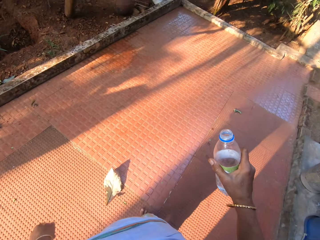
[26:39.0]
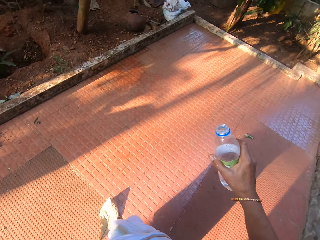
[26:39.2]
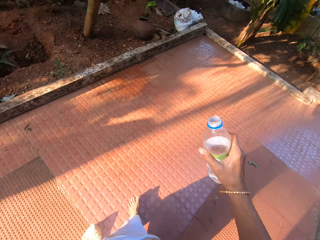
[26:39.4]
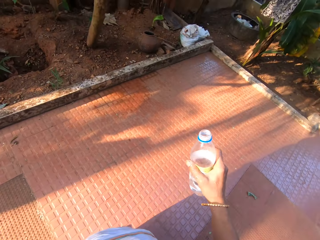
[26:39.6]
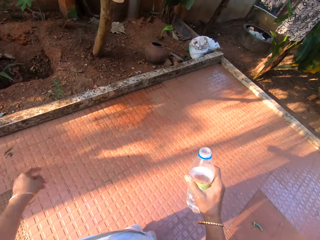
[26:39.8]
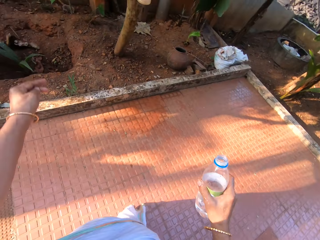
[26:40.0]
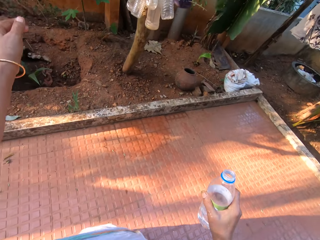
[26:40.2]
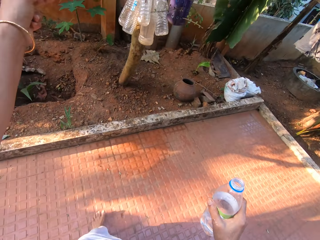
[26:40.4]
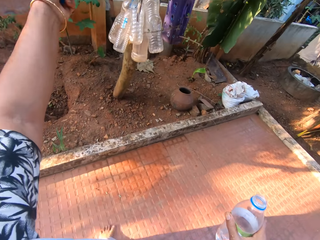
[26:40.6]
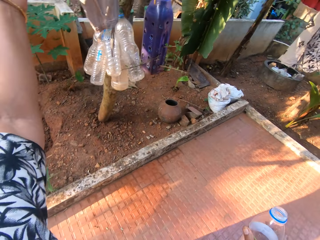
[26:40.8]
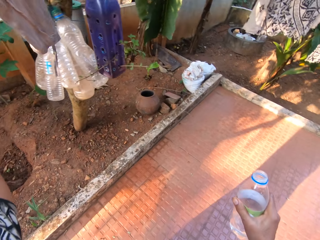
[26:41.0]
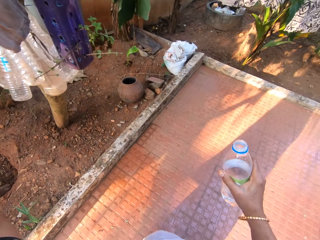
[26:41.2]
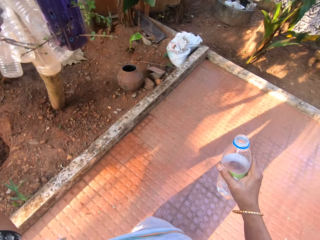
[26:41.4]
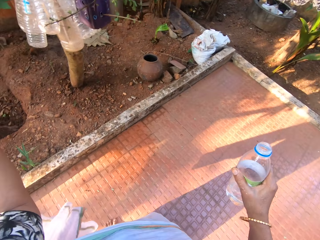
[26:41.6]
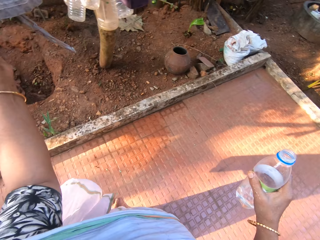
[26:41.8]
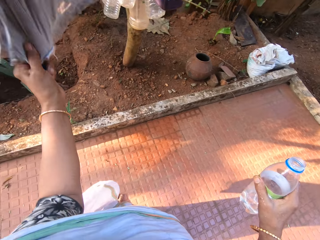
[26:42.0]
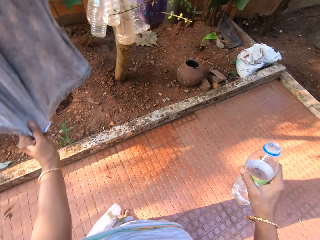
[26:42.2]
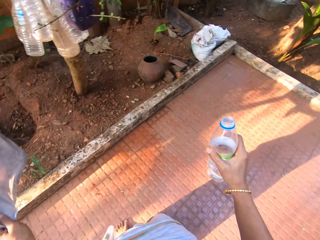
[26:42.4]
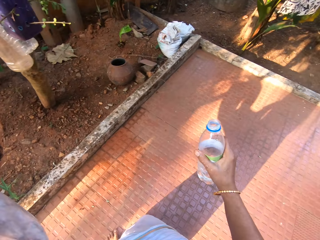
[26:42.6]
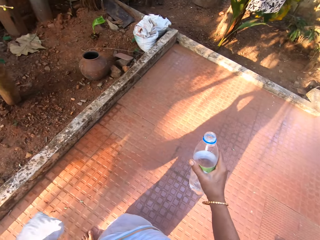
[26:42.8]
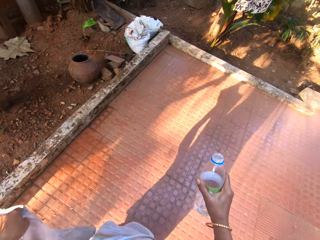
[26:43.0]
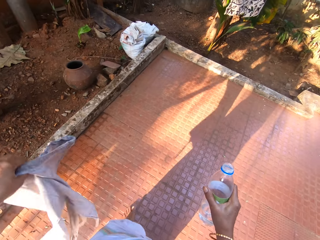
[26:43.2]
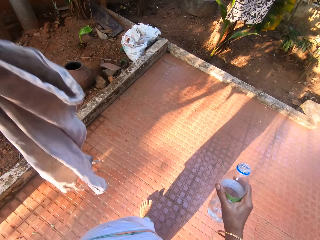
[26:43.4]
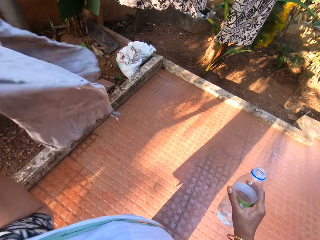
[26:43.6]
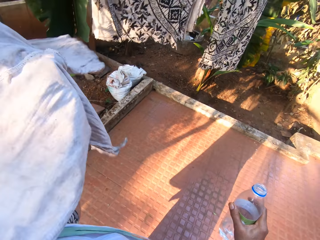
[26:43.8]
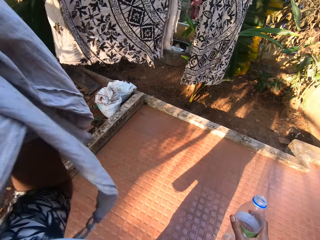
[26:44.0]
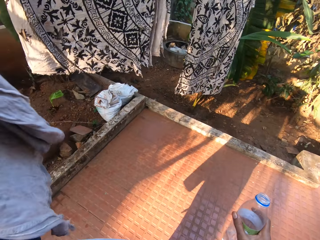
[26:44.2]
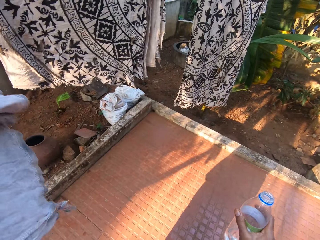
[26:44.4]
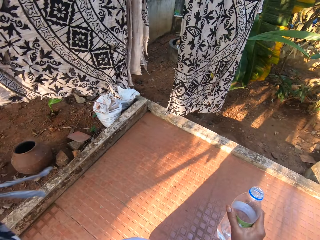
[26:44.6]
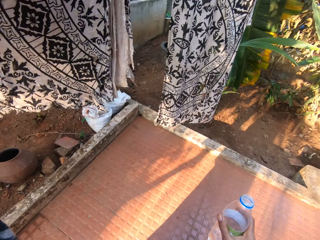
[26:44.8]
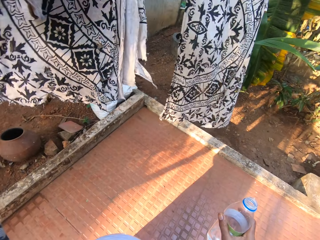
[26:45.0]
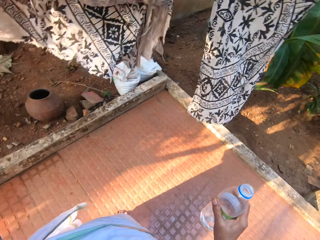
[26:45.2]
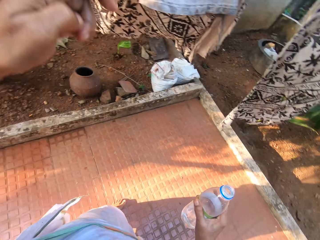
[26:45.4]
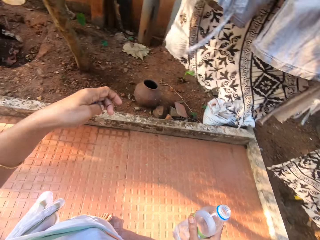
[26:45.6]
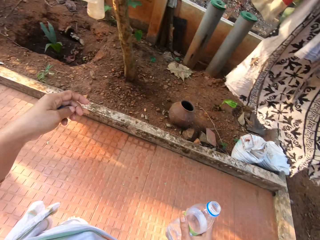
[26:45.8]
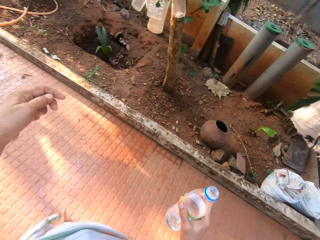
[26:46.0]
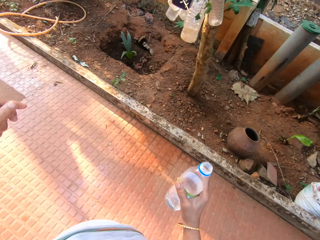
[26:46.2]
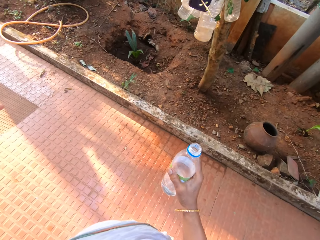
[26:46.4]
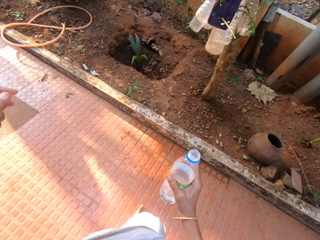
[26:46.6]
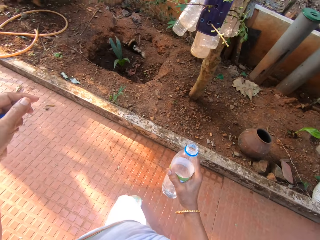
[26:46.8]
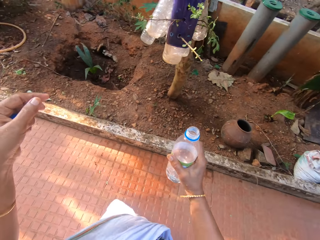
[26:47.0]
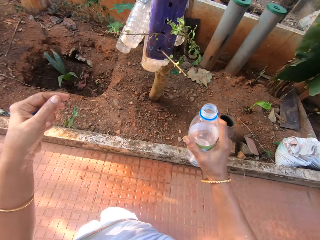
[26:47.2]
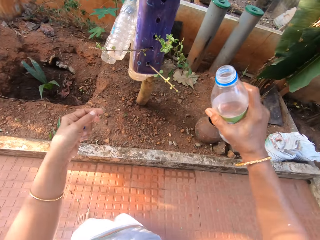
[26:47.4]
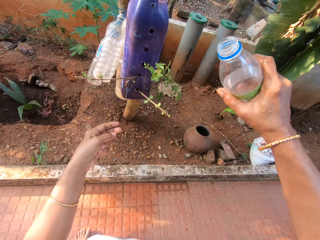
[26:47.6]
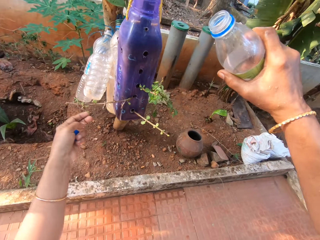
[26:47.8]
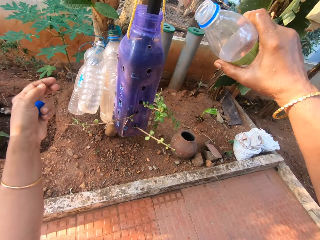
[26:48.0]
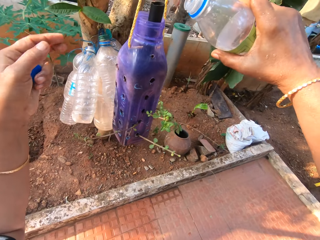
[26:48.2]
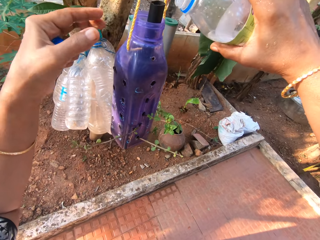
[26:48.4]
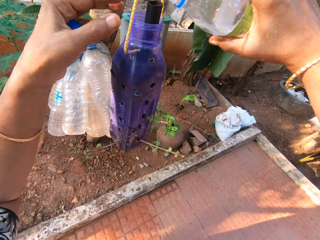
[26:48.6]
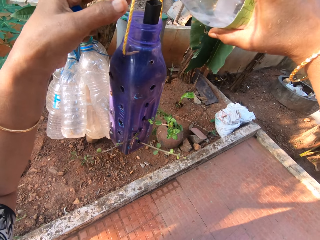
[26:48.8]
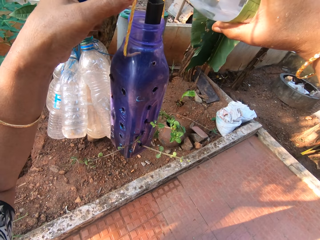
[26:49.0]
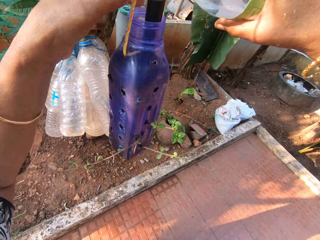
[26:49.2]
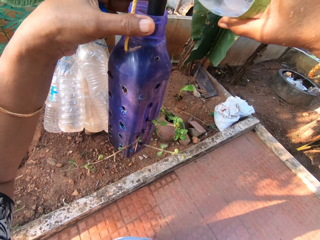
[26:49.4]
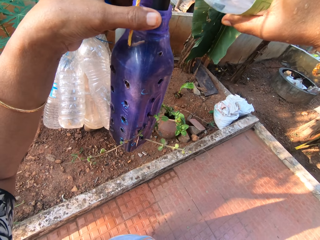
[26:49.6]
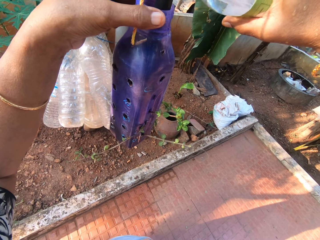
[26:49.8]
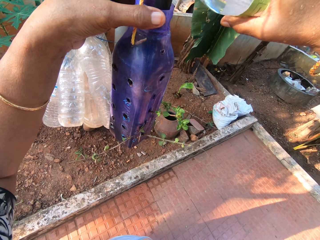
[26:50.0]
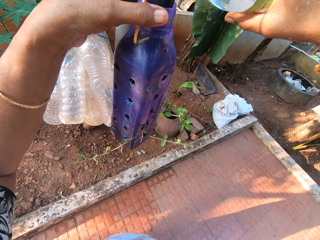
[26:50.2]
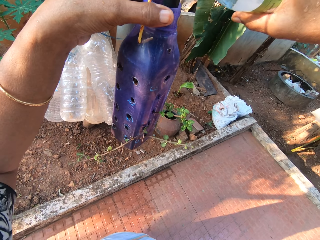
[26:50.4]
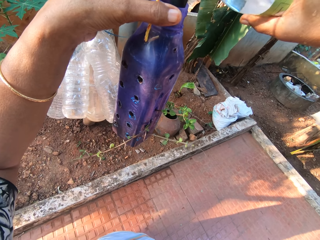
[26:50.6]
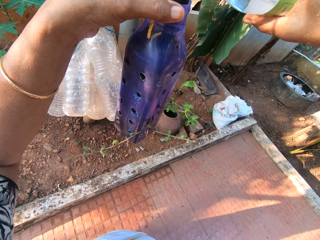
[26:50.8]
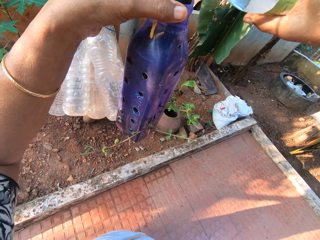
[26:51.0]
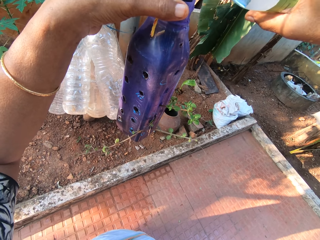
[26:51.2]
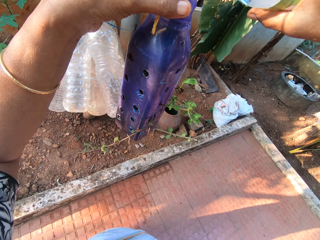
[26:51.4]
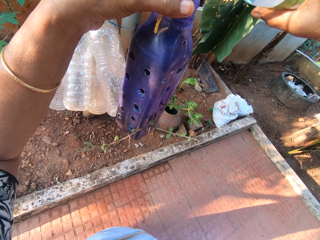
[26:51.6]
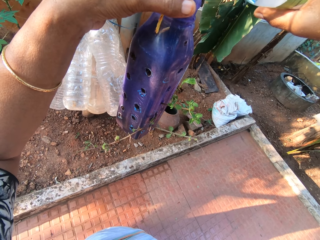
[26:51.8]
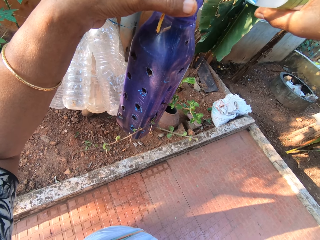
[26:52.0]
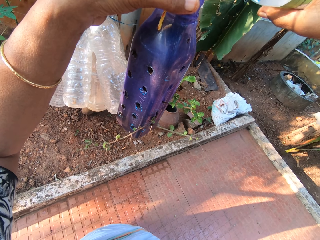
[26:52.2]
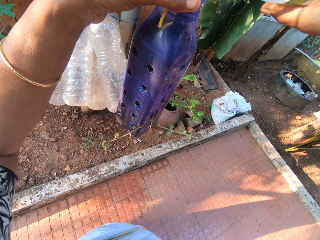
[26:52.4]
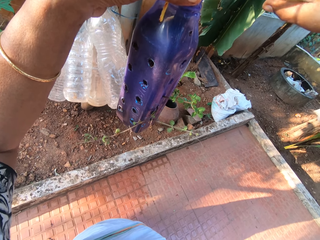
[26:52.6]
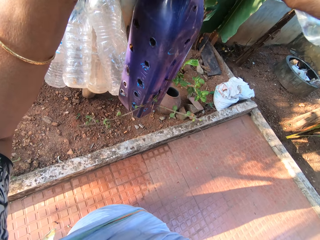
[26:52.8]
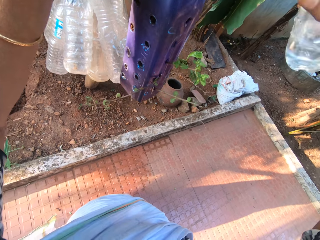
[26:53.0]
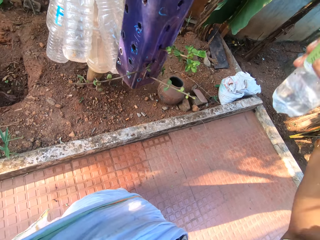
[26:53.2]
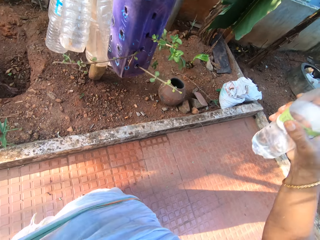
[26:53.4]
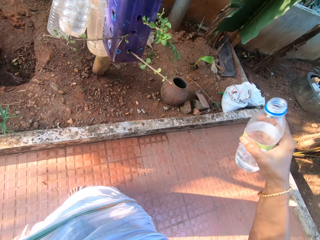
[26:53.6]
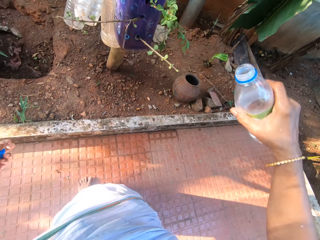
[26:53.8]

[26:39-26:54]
The camera wearer takes a cloth from a wire with her left hand. She puts the cloth on the wire with her left hand. She pours water into a hanging planter with the bottle in her right hand. She holds the hanging planter with her left hand.

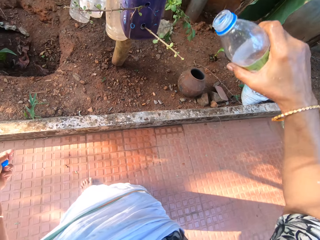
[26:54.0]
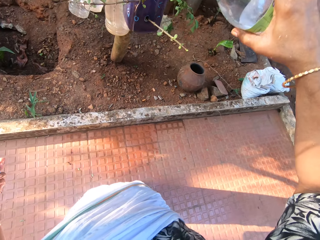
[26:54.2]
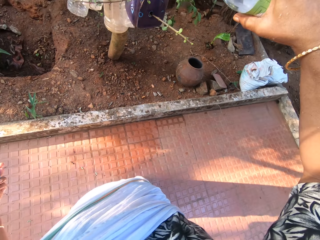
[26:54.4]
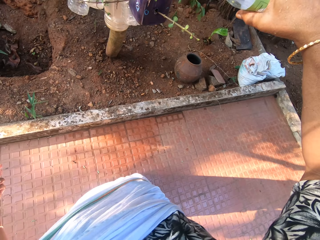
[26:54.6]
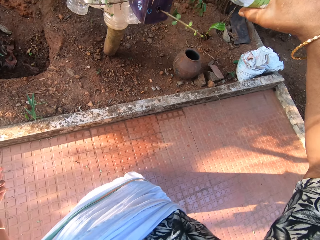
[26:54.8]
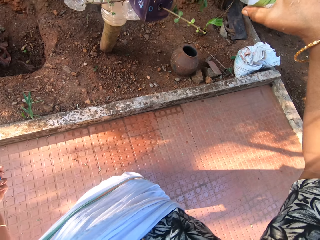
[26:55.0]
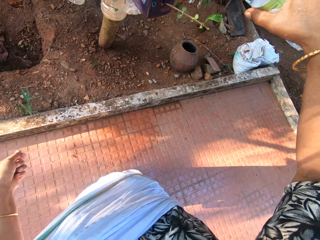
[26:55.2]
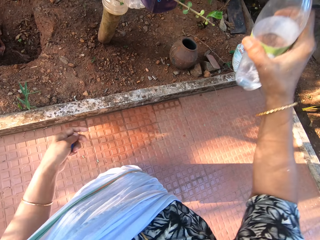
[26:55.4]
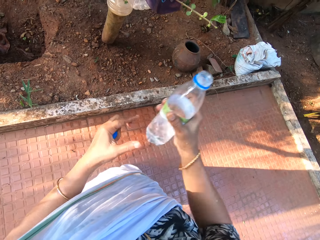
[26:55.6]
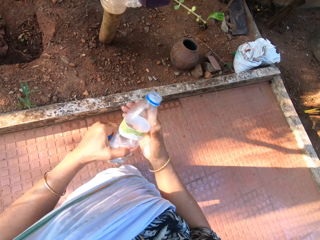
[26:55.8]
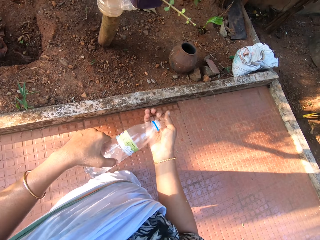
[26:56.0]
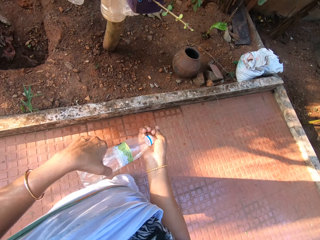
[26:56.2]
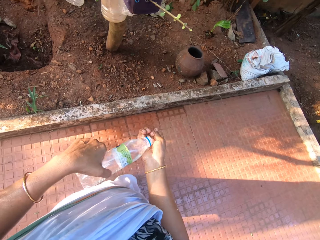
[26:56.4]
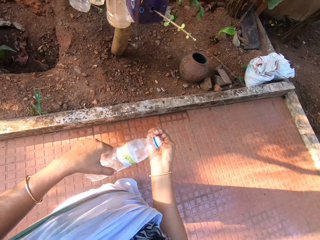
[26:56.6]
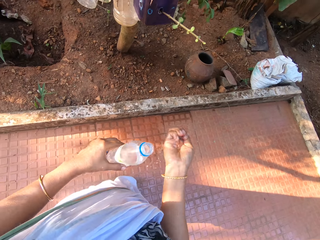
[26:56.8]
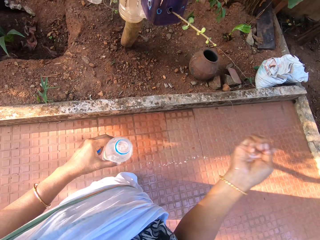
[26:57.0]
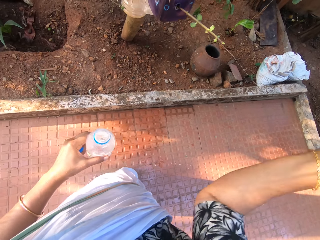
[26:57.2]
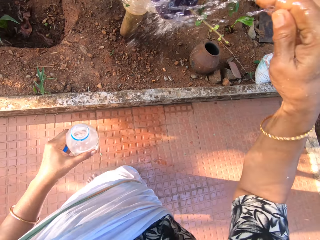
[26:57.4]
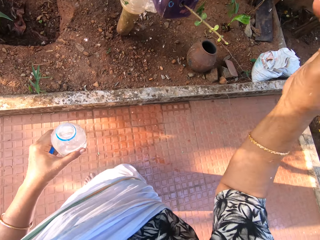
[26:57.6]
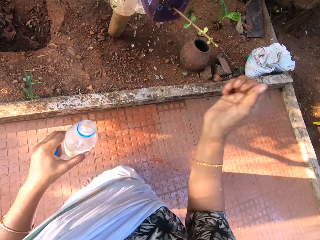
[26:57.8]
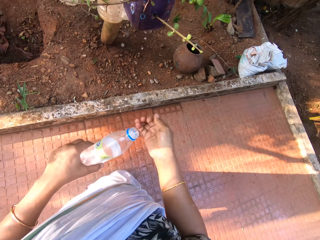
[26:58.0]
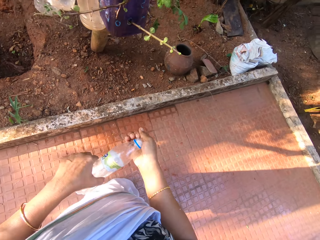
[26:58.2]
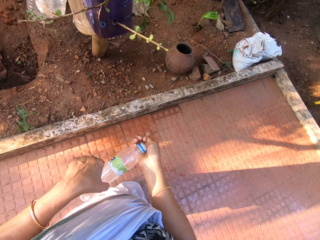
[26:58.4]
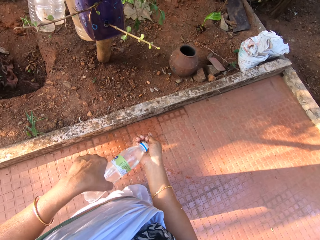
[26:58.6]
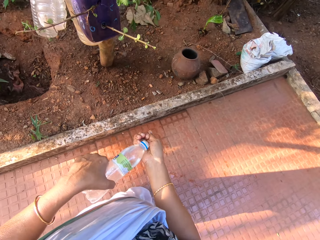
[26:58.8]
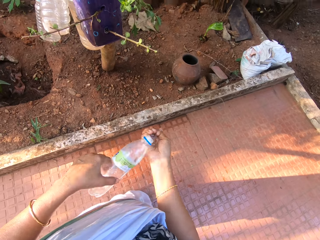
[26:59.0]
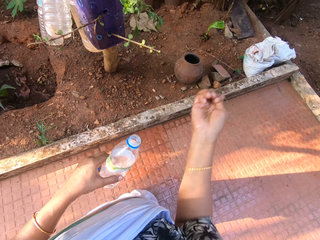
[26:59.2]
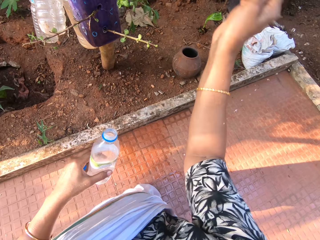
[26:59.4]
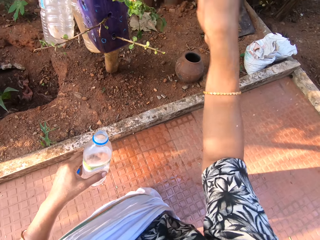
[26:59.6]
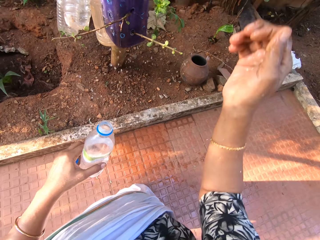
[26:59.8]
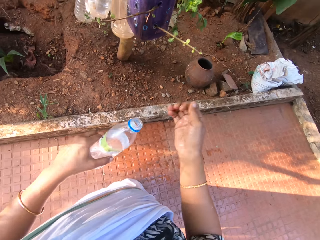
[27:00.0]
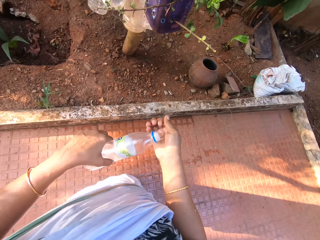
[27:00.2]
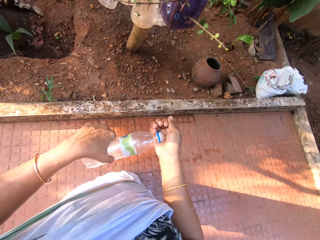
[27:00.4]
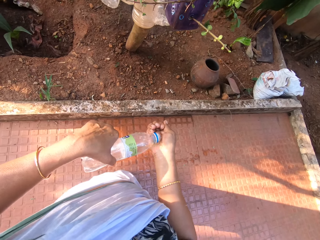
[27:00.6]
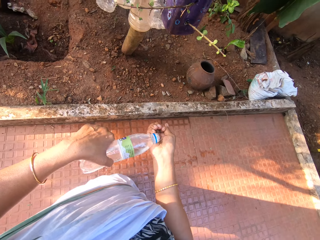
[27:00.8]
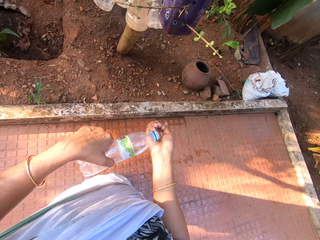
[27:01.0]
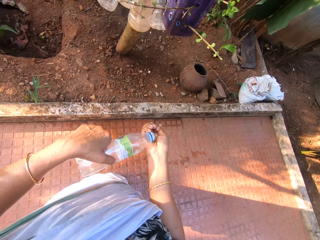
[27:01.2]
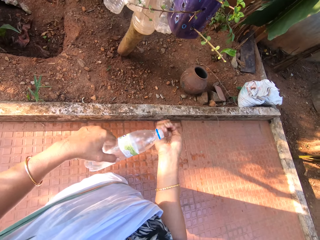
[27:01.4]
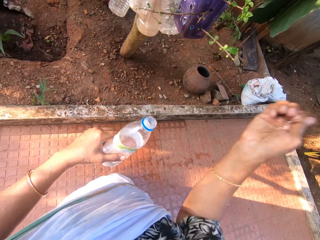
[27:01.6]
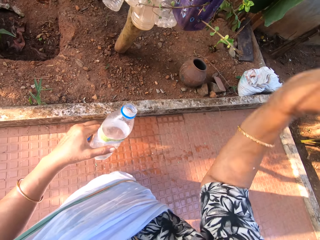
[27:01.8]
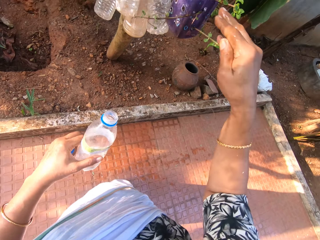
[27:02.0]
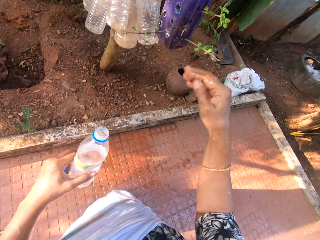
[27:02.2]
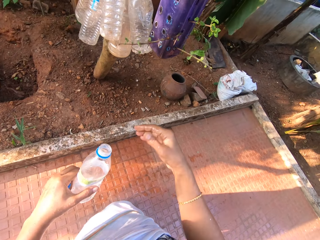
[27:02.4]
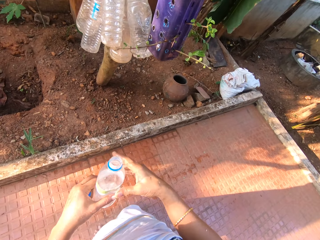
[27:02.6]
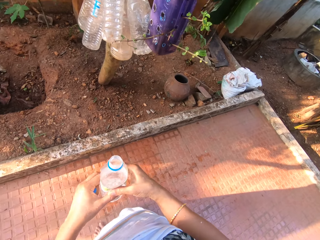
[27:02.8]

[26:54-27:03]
The camera wearer pours water into her right hand. She pours water in the plants. She sprinkles water on the hanging platter with her right hand. She pours water into her right hand. She sprinkles water on the hanging platter with her right hand. She pours water in the plants. She pours water into her right hand. She sprinkles water on the hanging platter with her right hand. She pours water in the plants.
